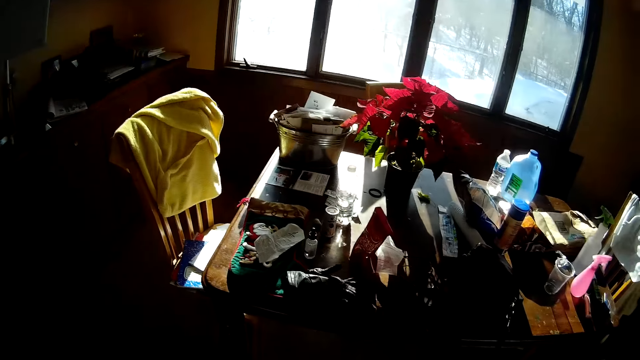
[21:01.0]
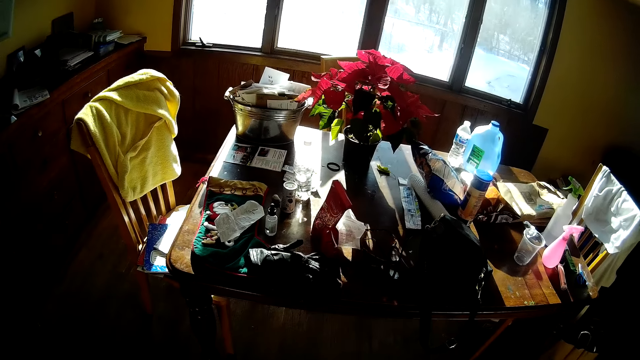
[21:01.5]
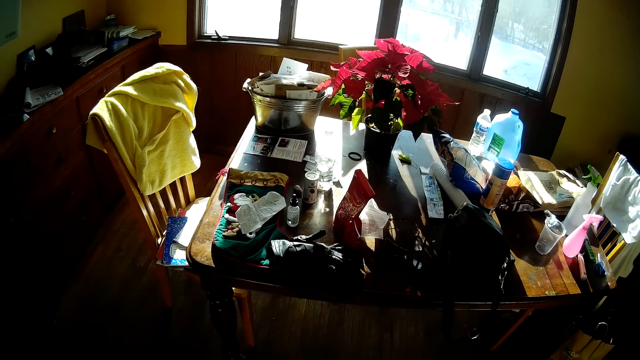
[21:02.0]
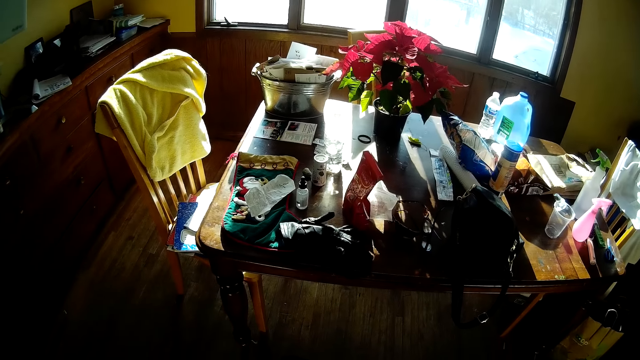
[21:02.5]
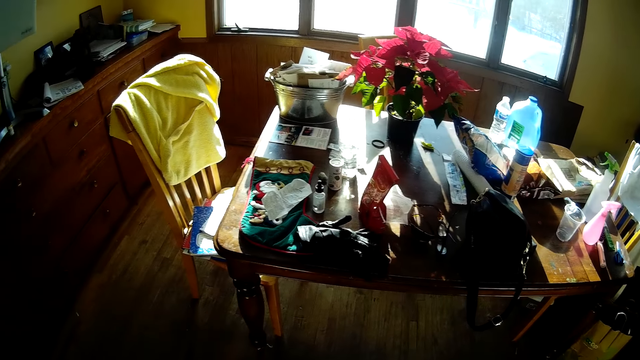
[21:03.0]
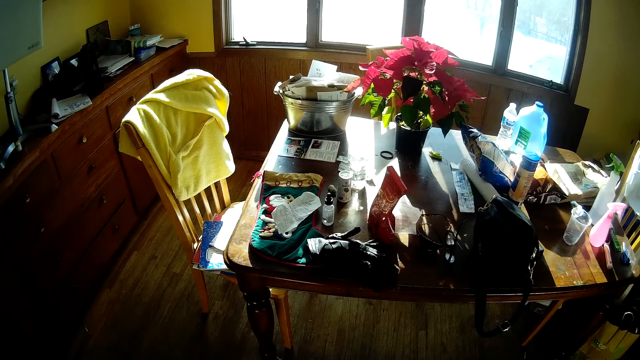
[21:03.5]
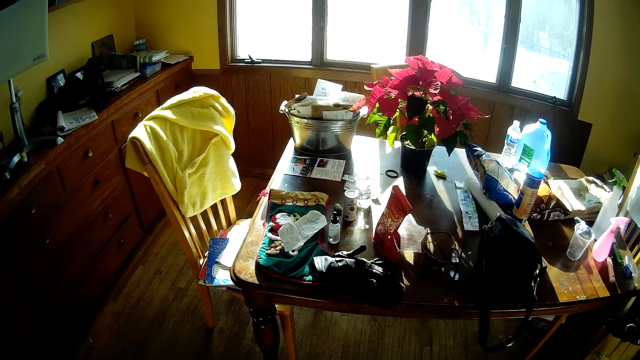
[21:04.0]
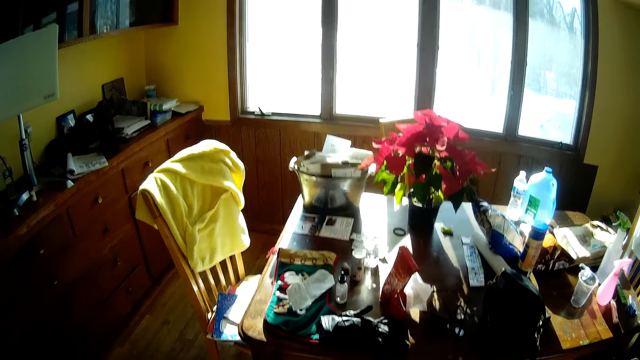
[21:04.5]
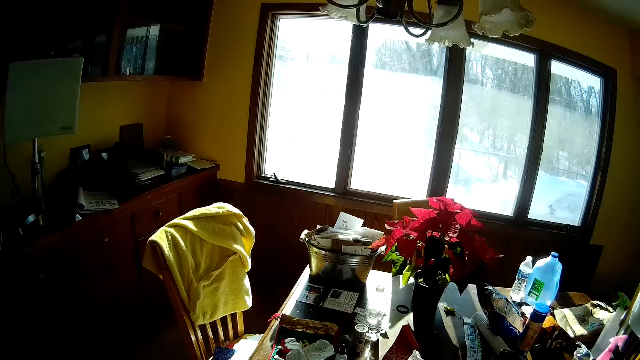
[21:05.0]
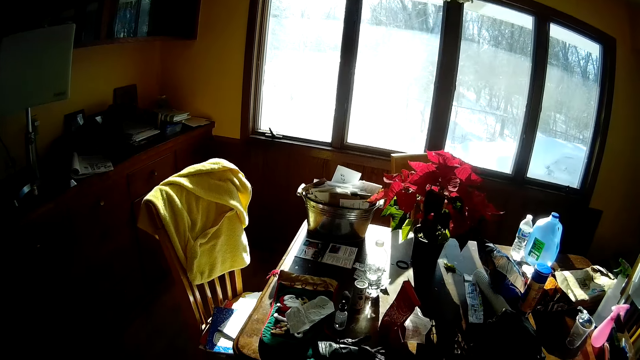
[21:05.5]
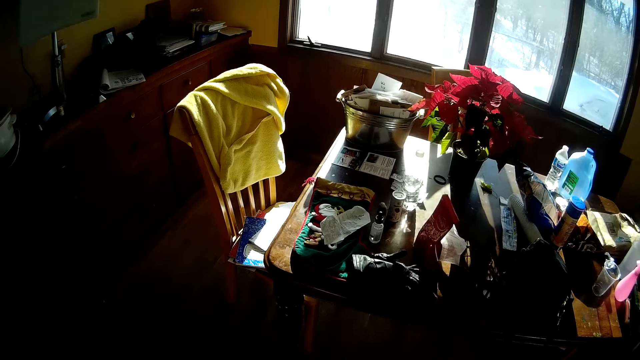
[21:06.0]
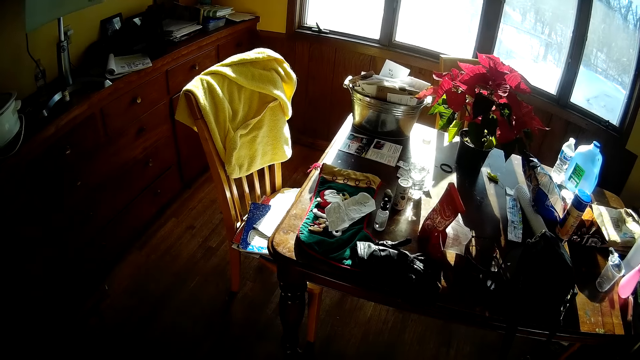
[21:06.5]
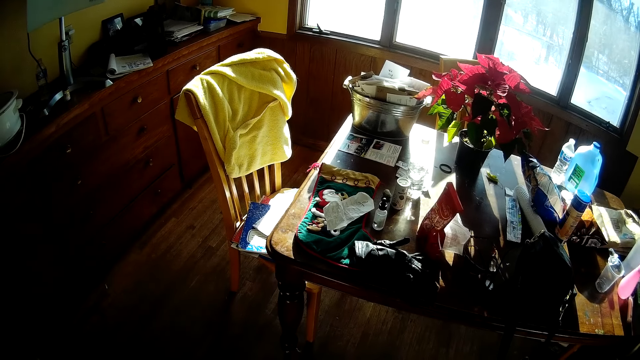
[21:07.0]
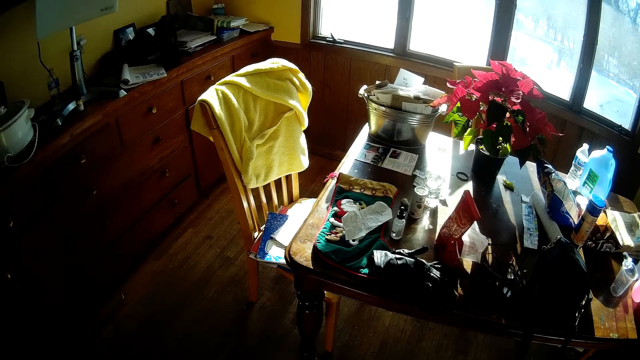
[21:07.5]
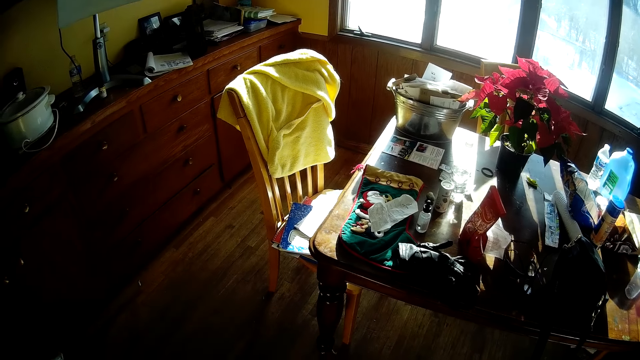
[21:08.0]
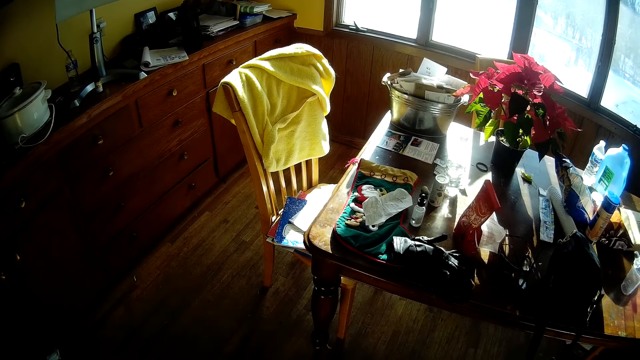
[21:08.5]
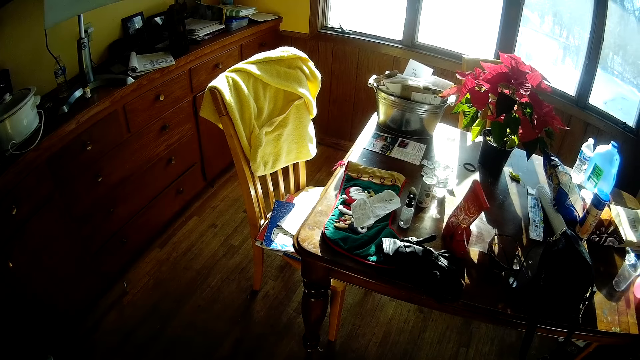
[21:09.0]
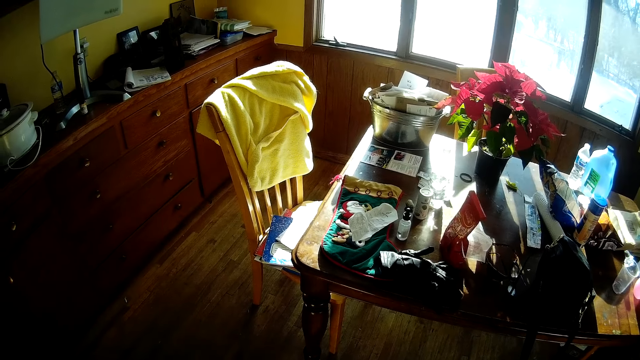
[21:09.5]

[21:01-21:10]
The camera wearer stares around.

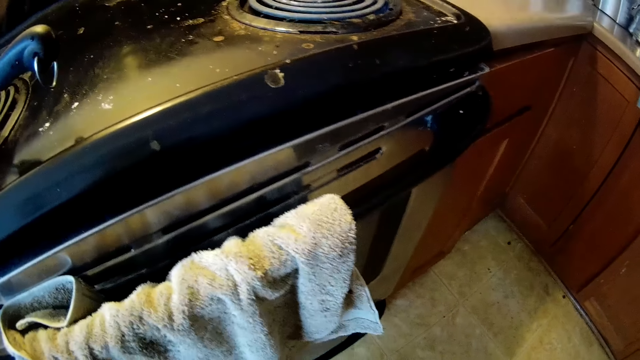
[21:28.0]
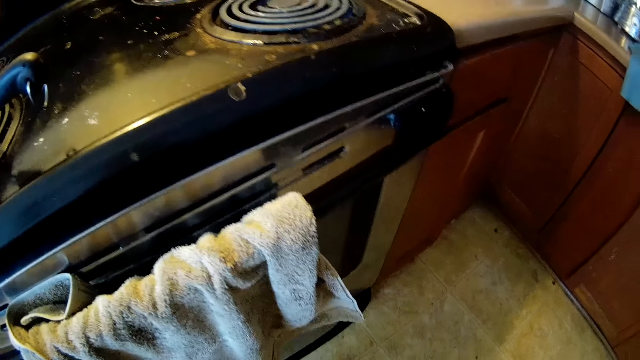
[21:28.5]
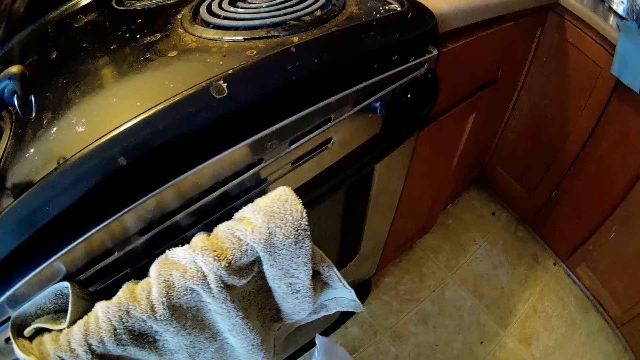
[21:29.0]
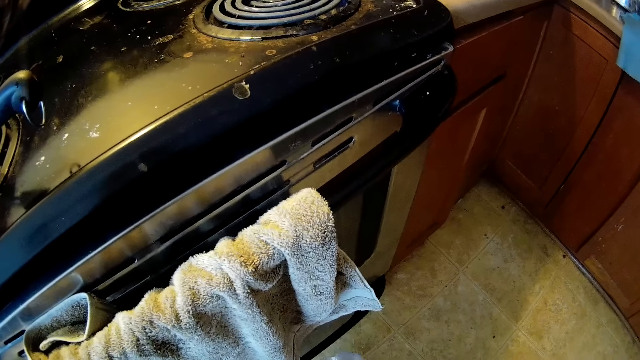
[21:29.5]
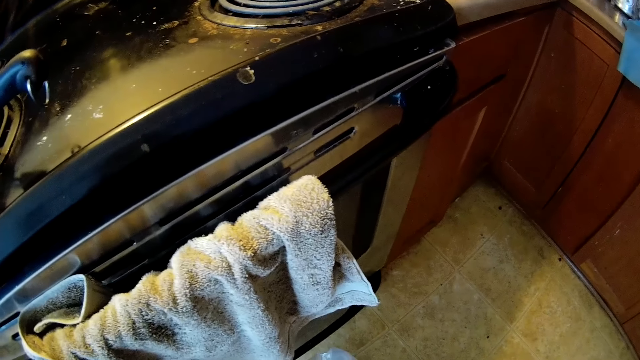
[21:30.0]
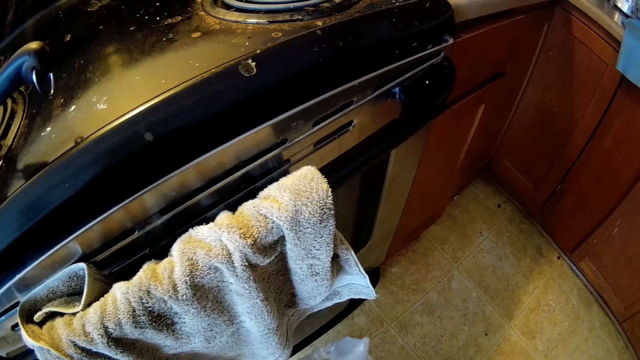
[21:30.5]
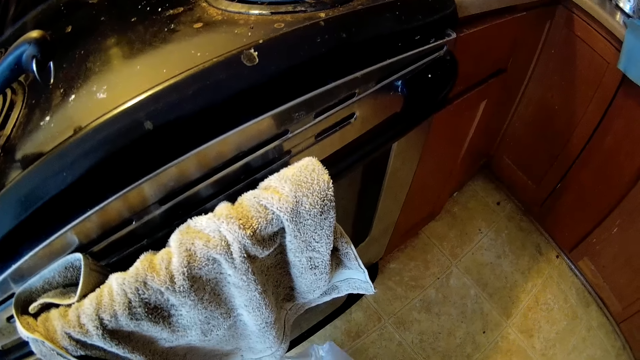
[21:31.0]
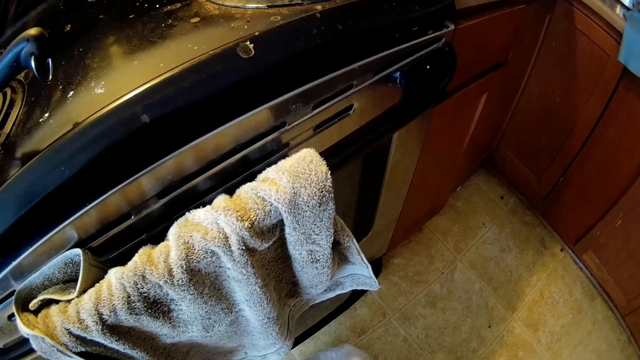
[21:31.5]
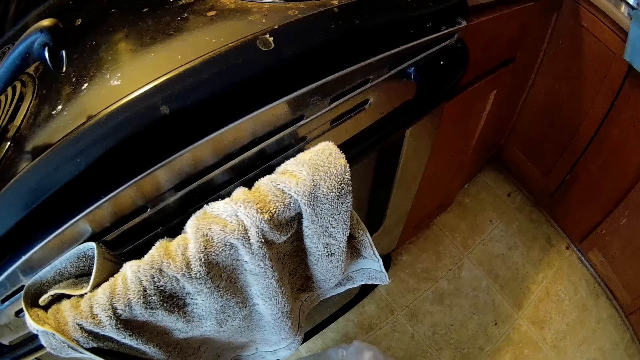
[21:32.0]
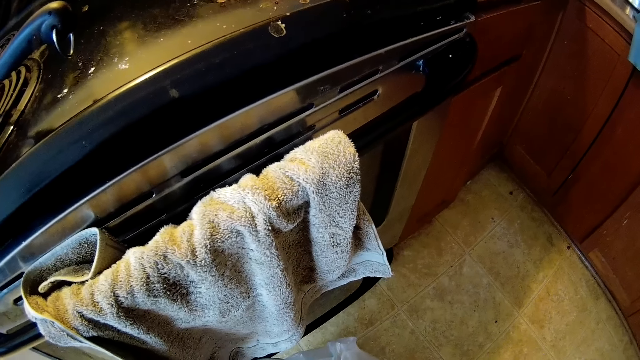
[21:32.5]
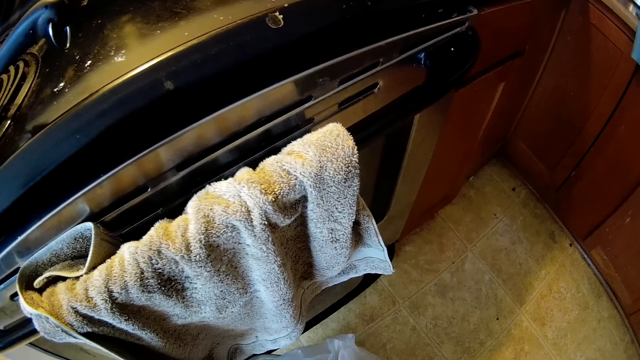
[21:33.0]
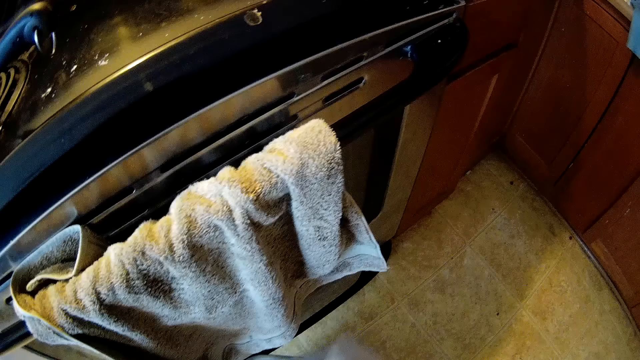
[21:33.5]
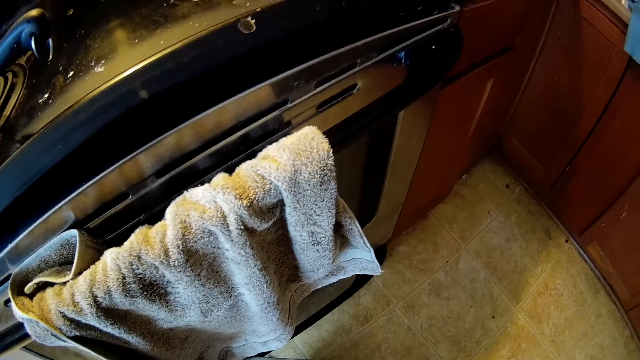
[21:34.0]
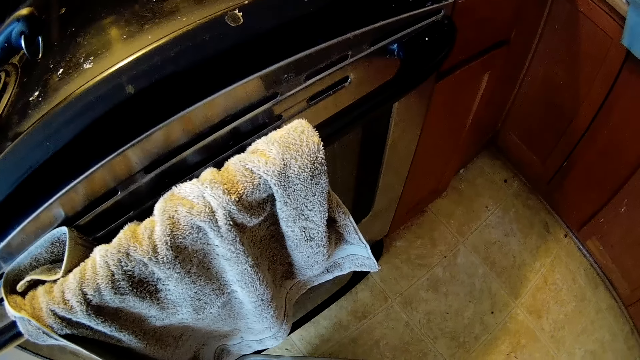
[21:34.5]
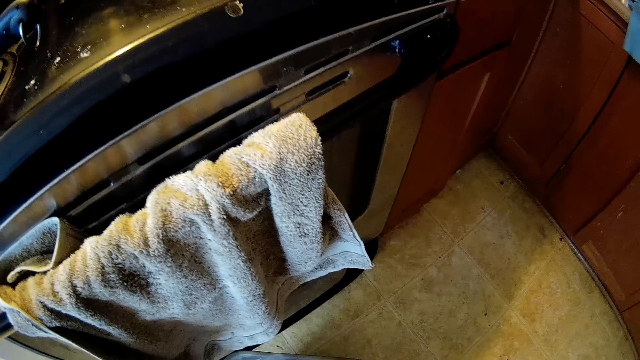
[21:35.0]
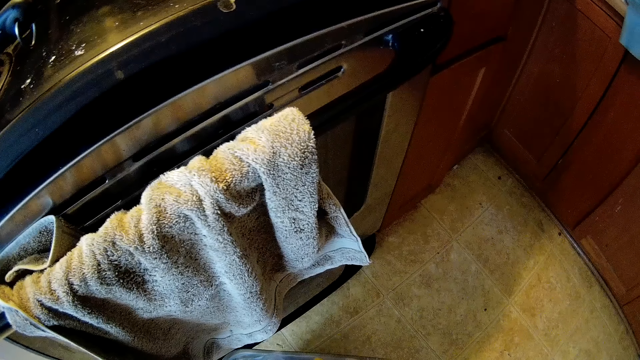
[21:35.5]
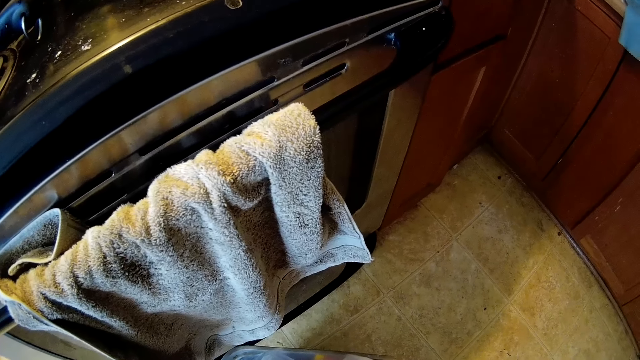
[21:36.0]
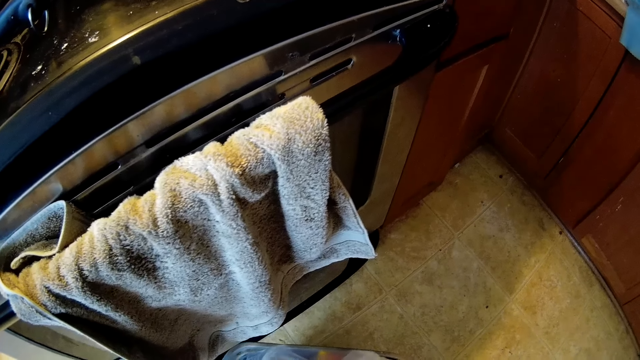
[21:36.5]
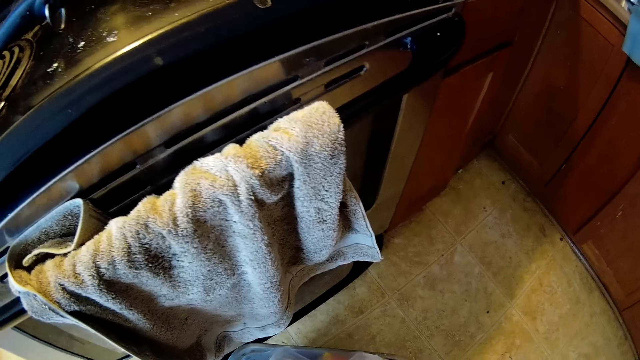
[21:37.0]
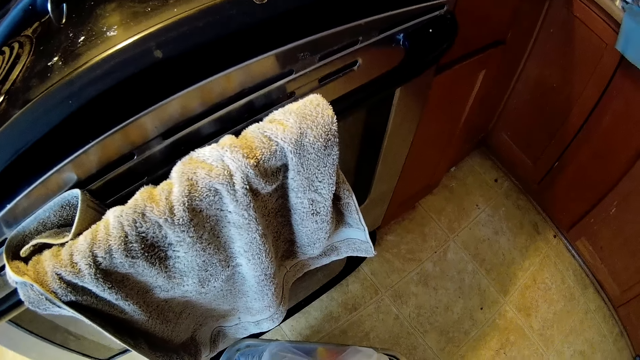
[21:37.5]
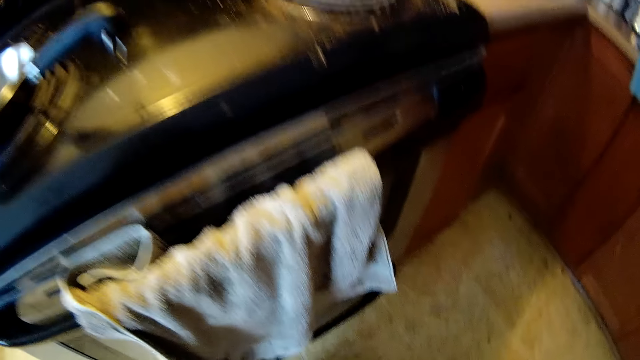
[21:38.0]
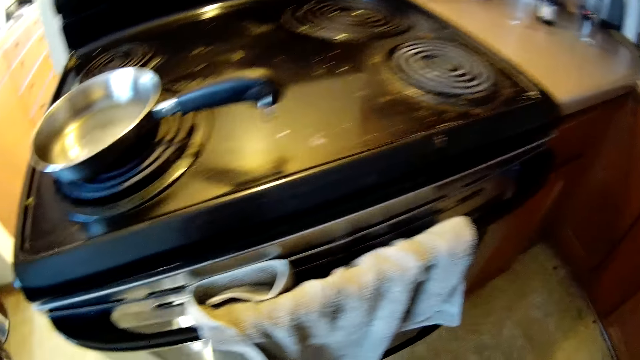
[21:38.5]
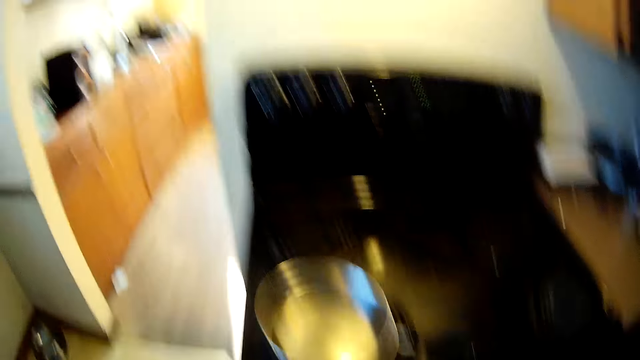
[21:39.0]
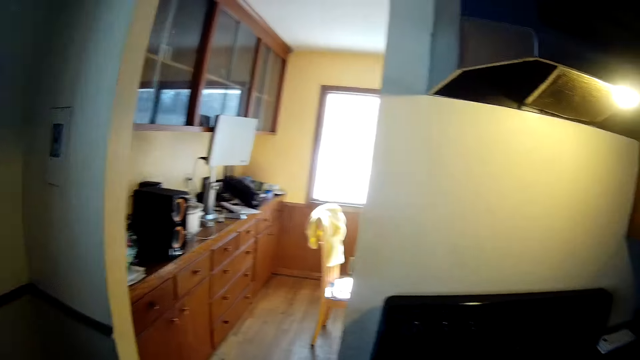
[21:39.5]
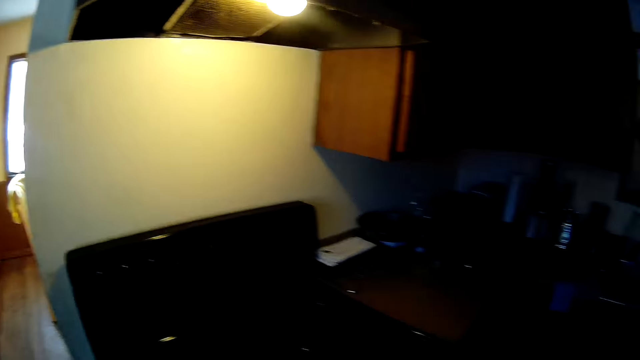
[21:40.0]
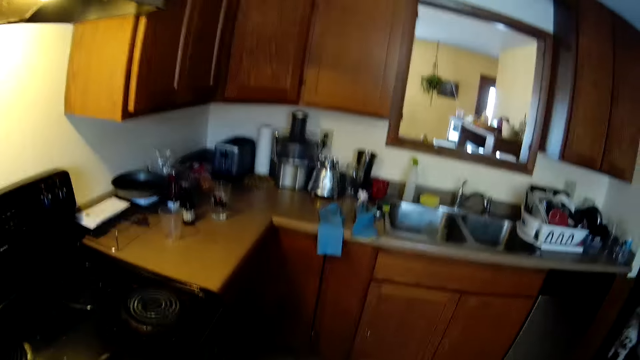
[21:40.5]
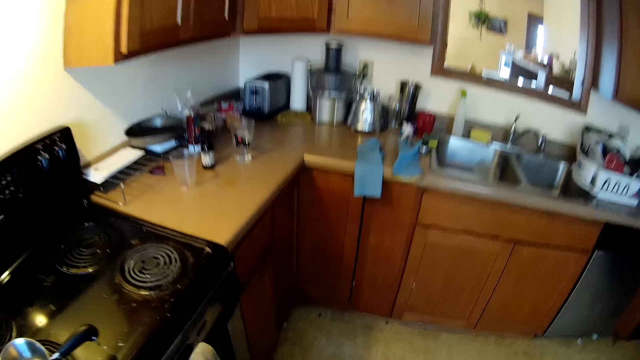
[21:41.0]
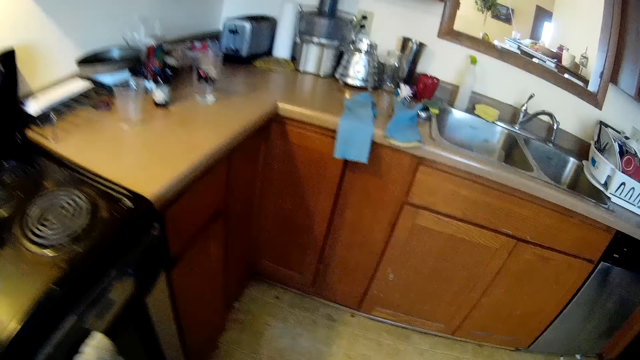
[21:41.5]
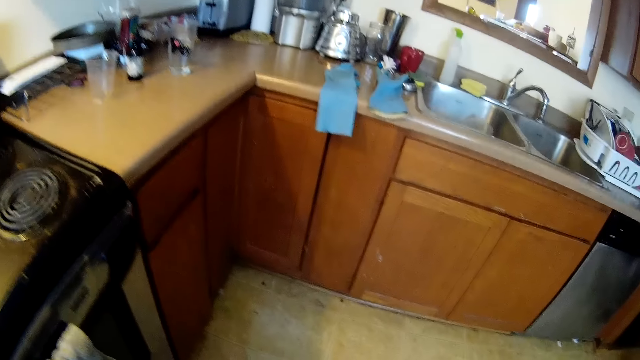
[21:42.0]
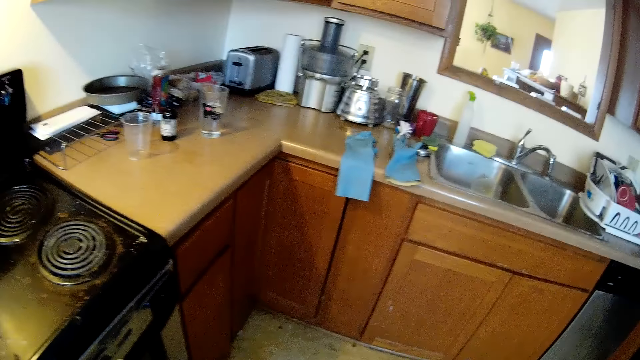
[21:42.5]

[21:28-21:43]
The camera wearer stares around. They walk around the kitchen.
